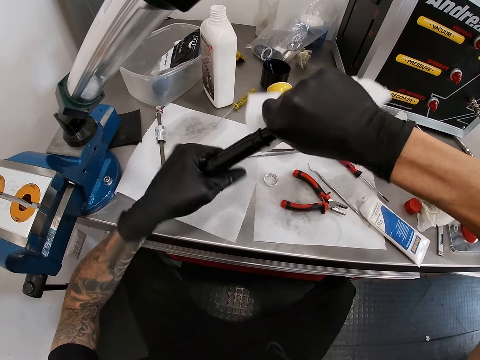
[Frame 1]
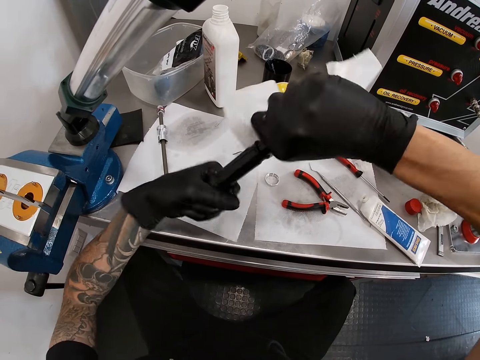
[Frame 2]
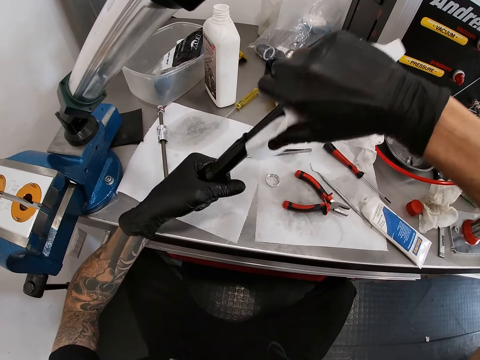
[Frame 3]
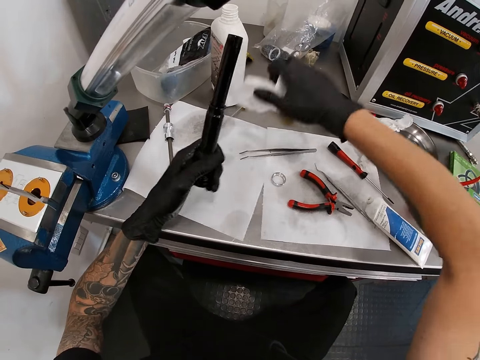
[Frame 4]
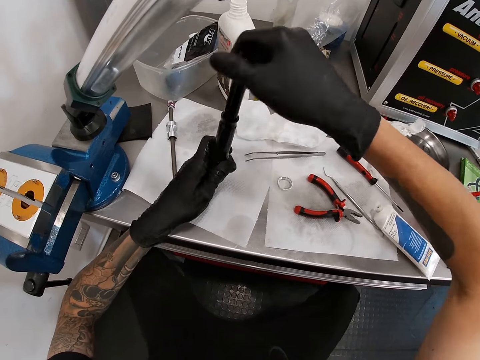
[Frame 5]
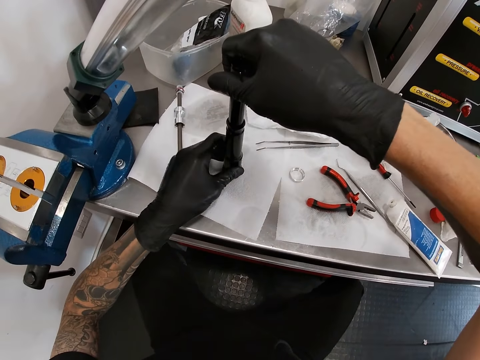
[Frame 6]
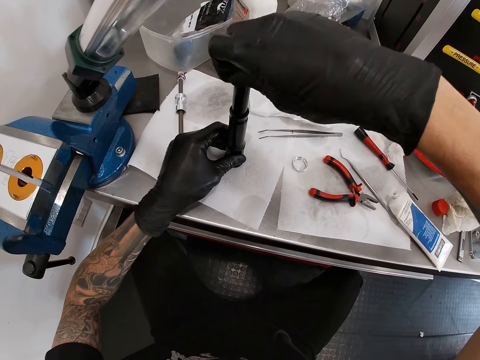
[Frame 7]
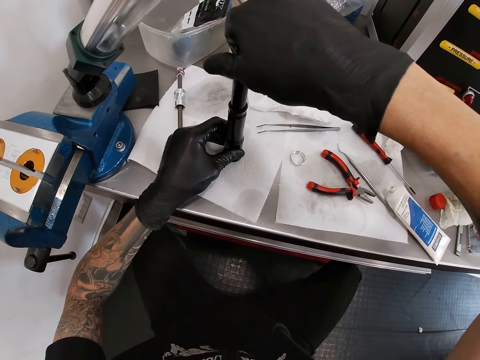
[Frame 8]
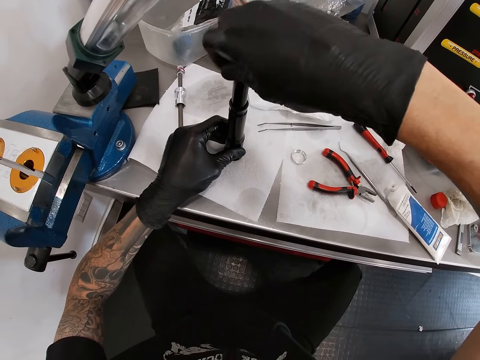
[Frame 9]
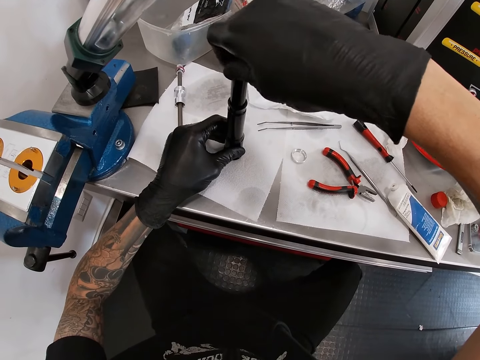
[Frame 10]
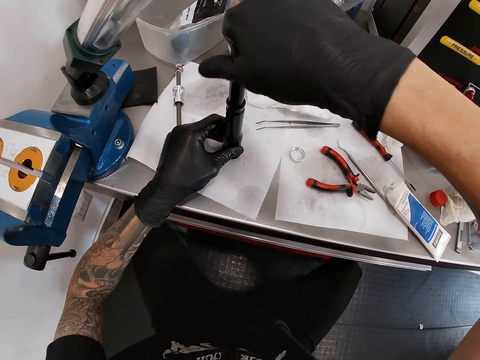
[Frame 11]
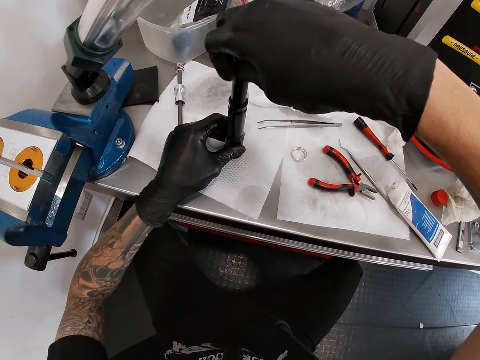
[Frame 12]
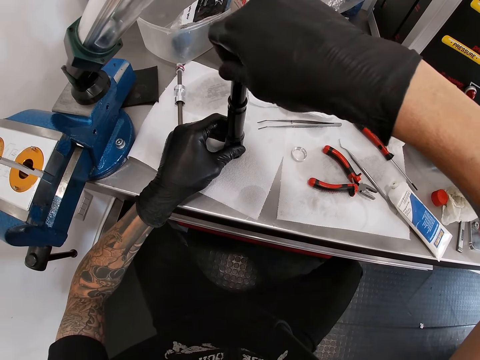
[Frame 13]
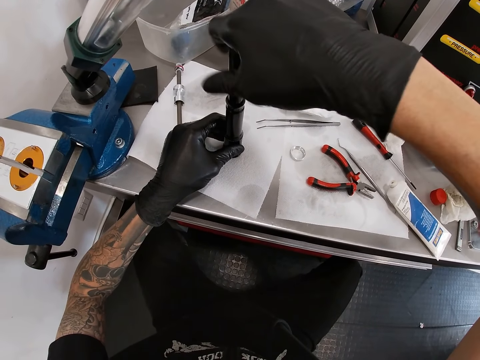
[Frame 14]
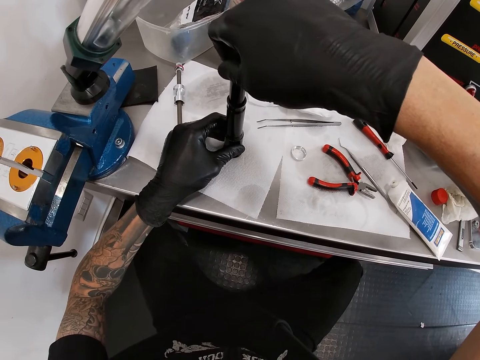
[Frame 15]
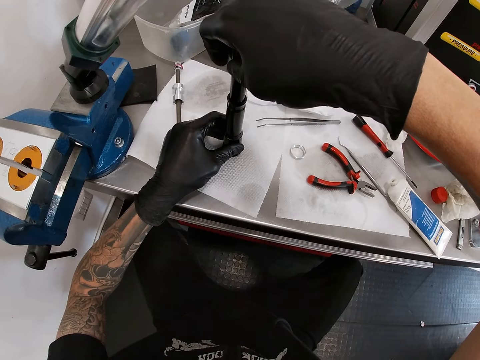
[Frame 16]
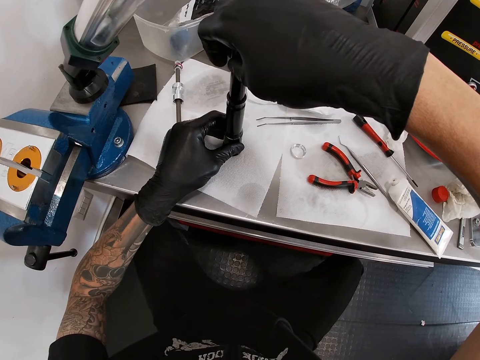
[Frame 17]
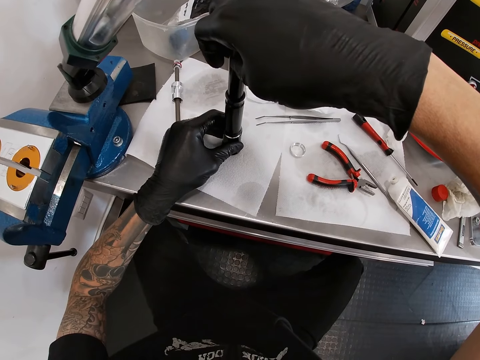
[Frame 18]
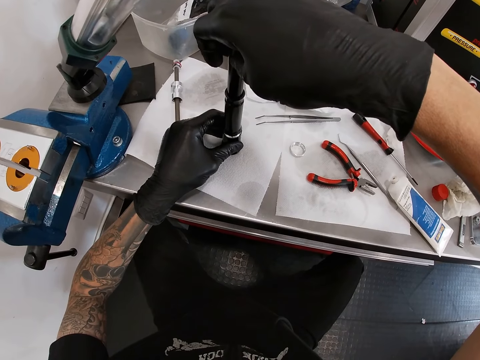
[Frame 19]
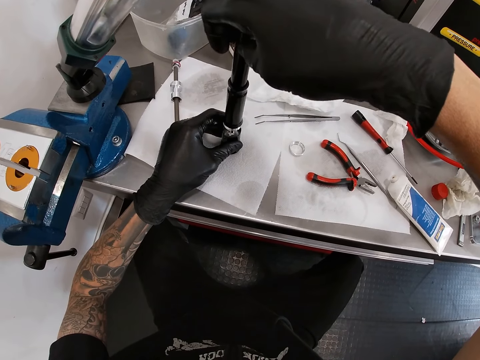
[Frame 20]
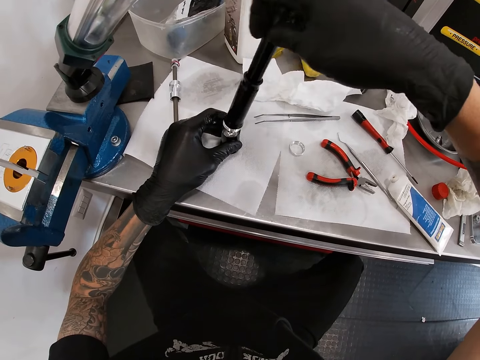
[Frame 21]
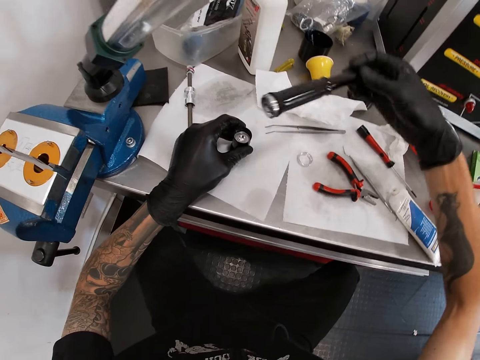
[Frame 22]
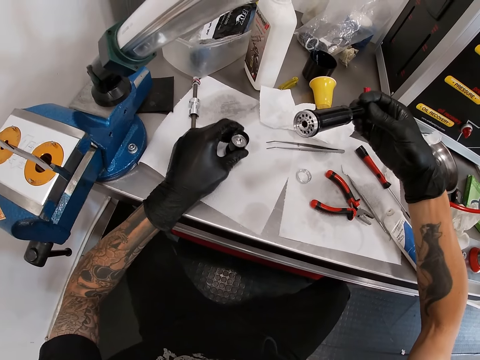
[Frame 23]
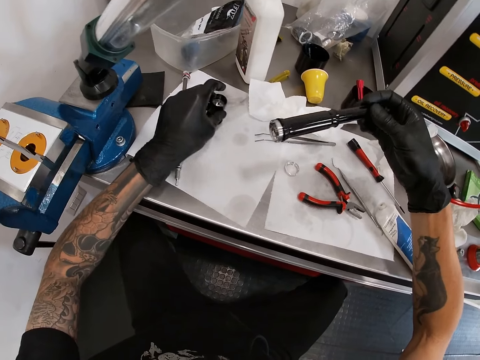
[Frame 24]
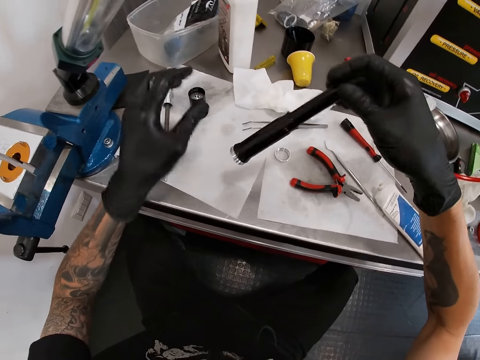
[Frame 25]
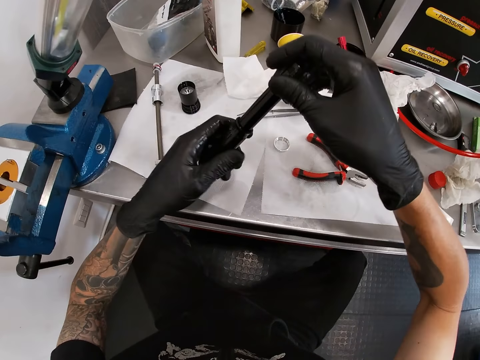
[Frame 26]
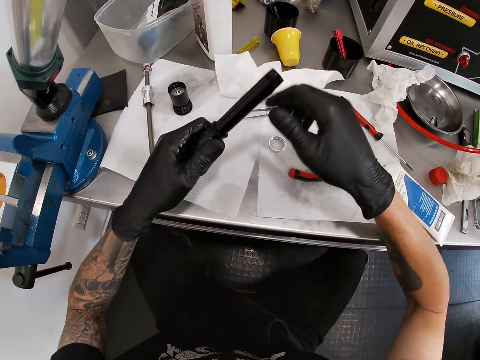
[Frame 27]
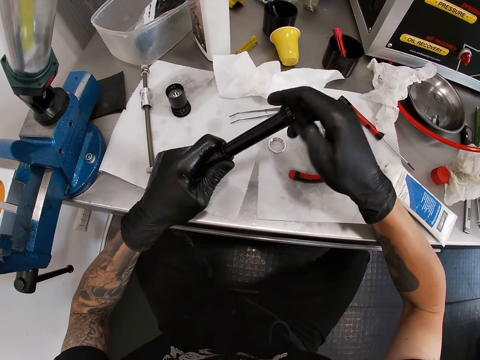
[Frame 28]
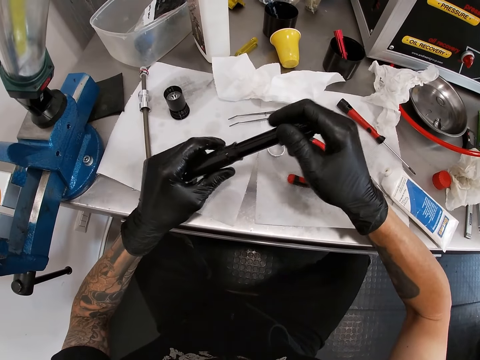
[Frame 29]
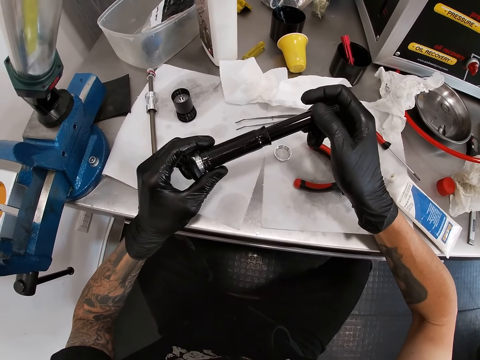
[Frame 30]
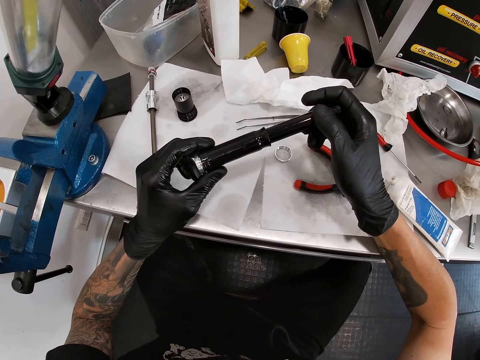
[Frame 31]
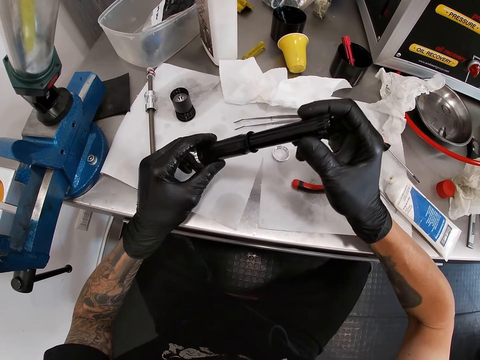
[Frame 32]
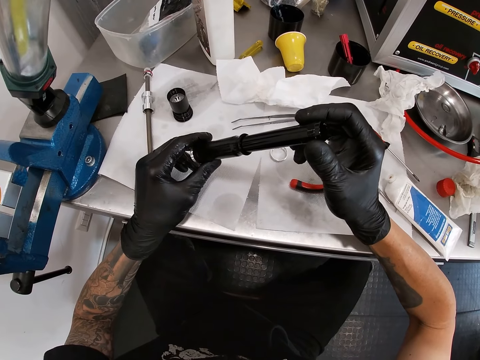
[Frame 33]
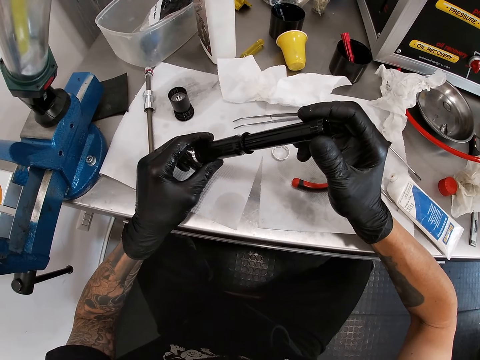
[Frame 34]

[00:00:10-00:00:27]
The camera wearer drops the tissue on the work bench with his right hand. He places the bicycle hub on the work bench with both hands. He unscrews the bicycle hub on the work bench with his right hand. He fixes something. He removes something. He puts the lower section of the bicycle hub on the work bench with his left hand. He inspects the bicycle hub with both hands.

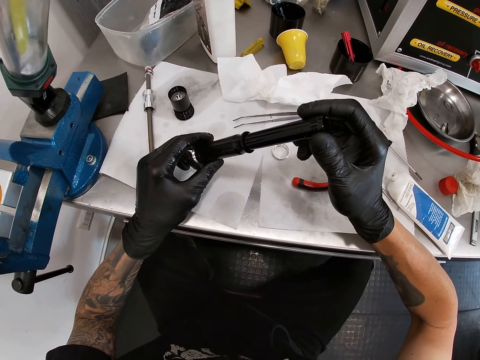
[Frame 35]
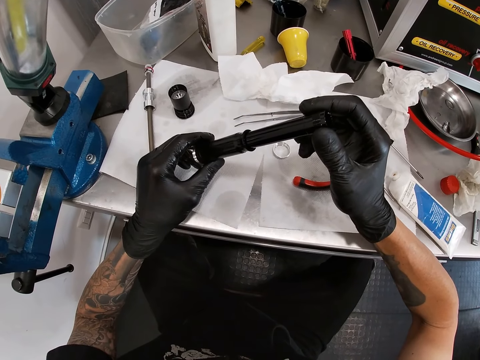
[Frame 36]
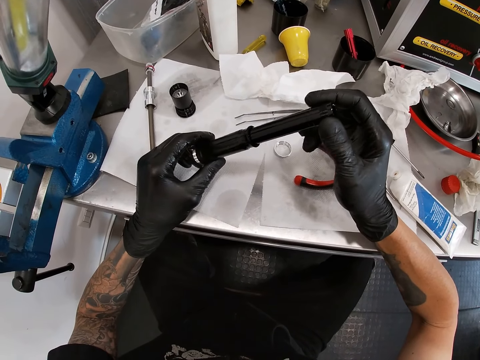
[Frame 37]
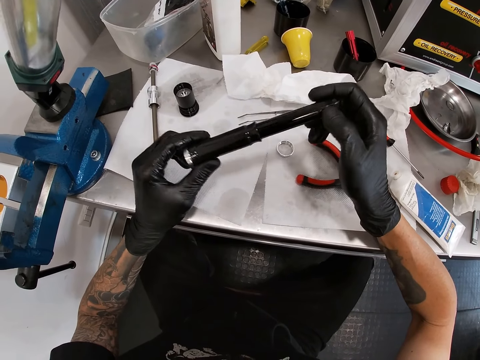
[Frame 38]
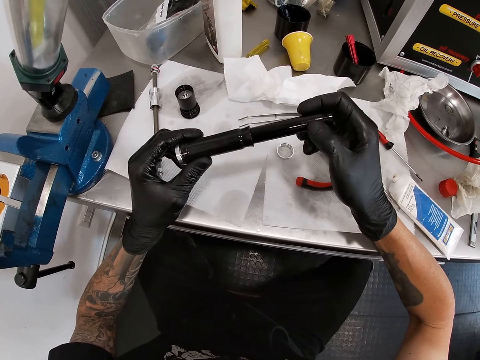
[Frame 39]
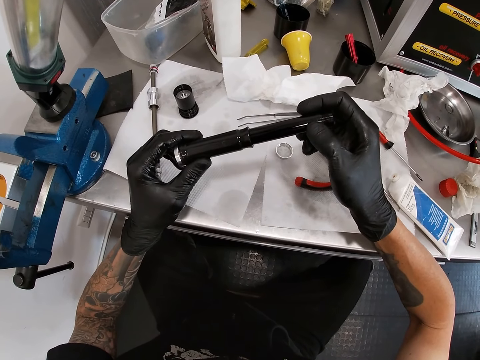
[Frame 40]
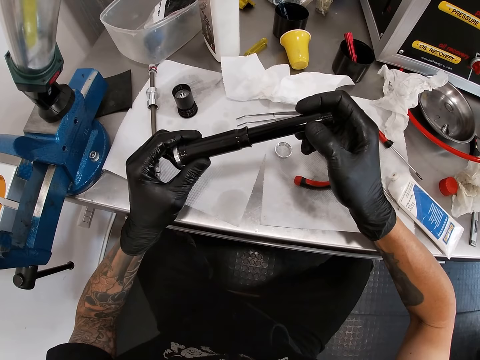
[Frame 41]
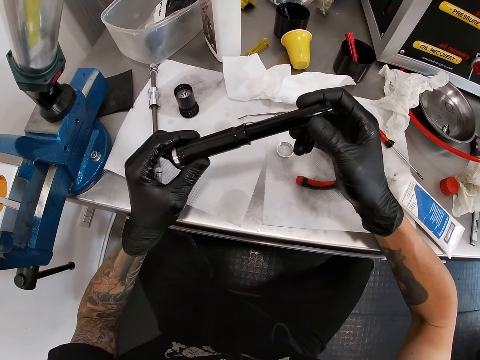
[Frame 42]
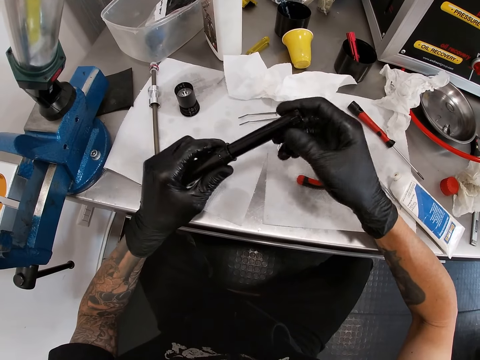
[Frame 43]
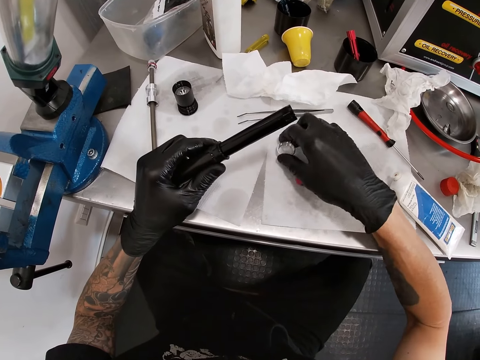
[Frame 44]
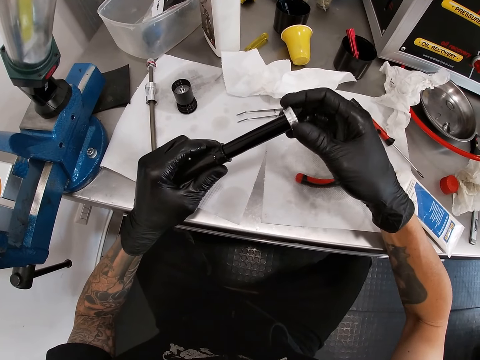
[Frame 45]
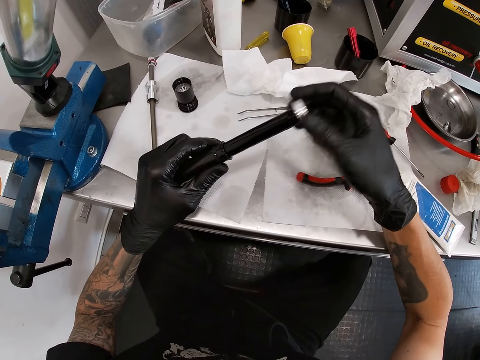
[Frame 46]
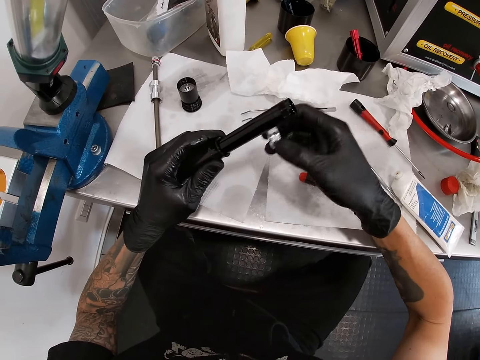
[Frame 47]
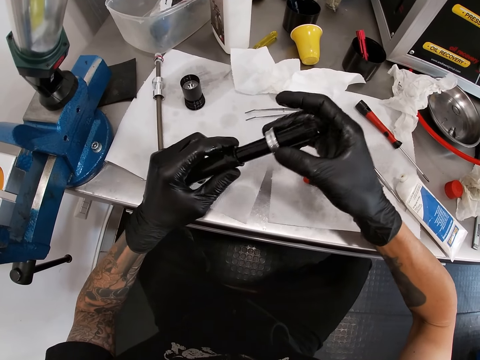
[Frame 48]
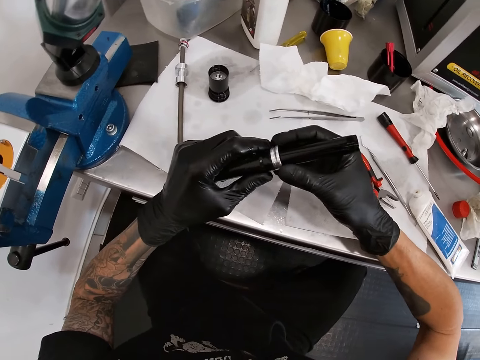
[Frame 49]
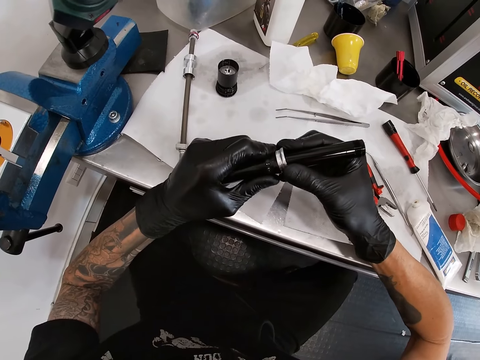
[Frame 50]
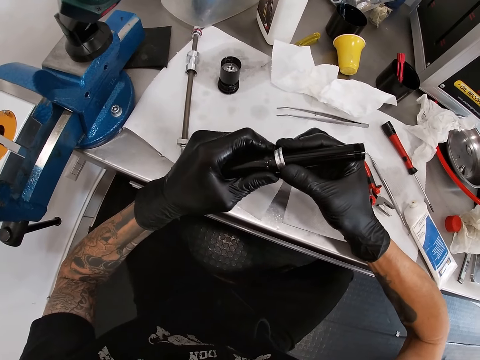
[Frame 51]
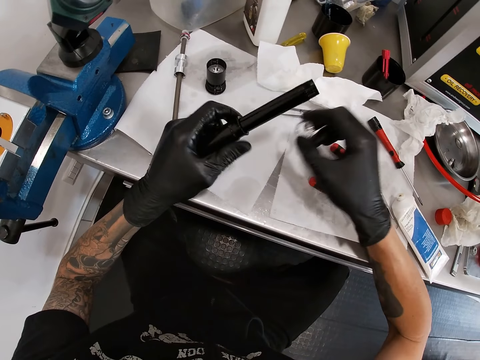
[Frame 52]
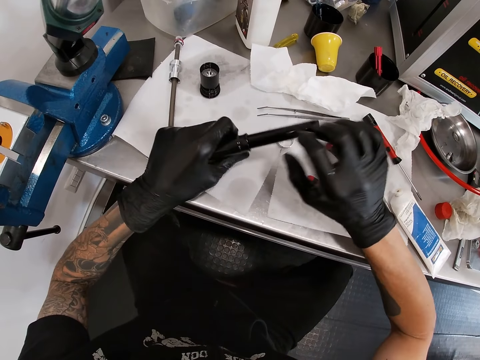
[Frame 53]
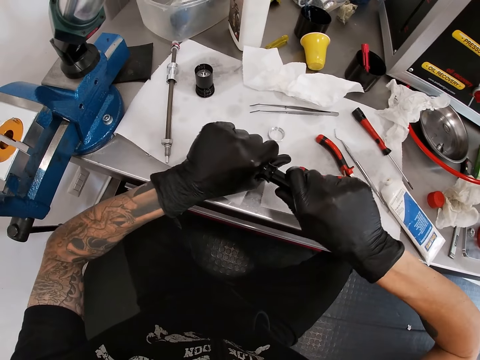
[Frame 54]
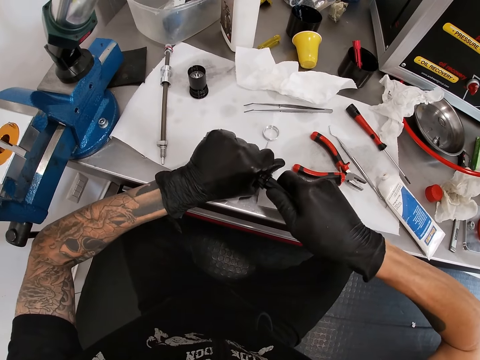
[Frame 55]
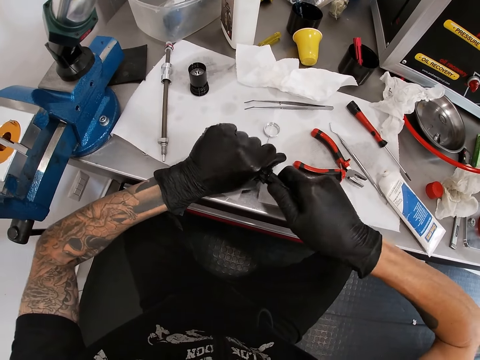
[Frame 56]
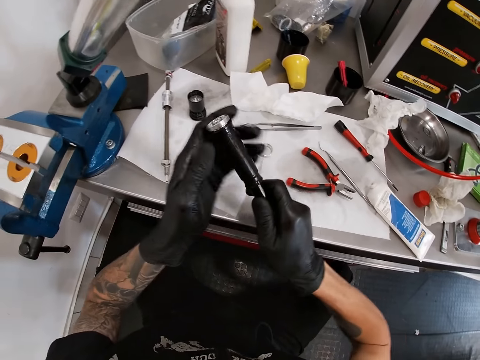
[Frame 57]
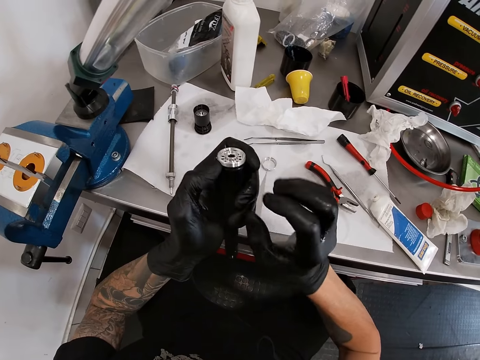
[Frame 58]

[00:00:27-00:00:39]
The camera wearer fixes something. He picks a washer from the work bench with his right hand. He puts the washer in the bicycle hub with his right hand. He drops the washer on the work bench with his right hand. He pulls the bicycle hub with both hands.
